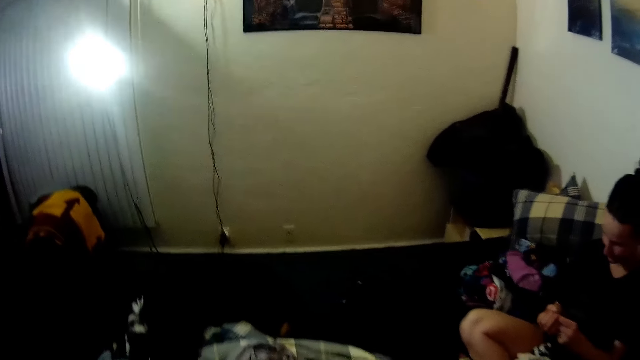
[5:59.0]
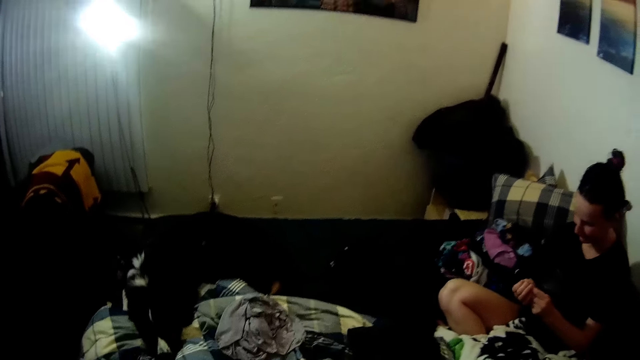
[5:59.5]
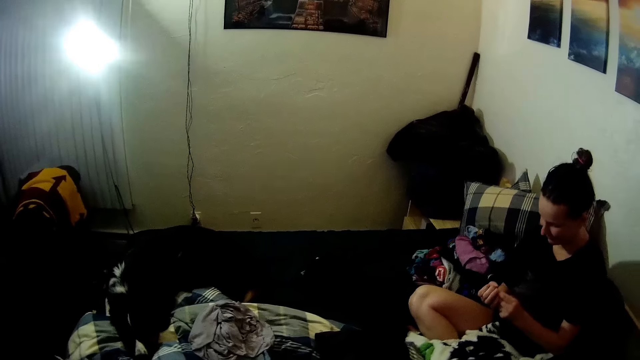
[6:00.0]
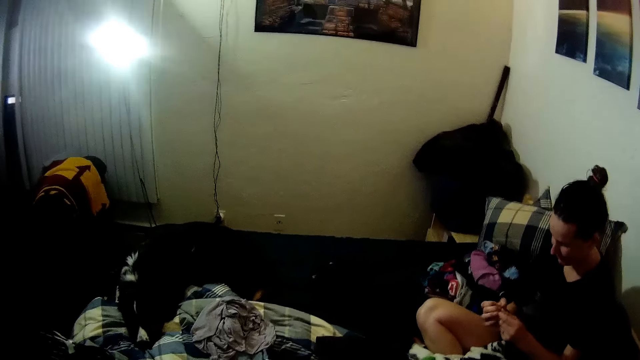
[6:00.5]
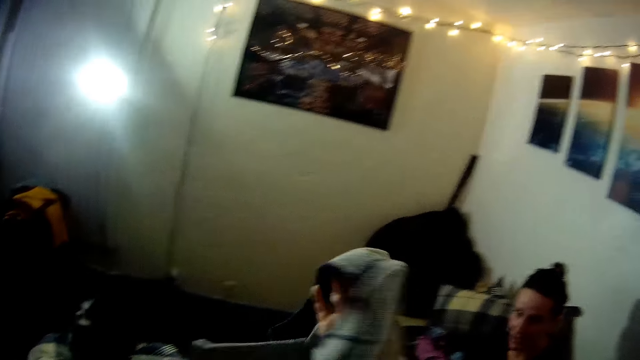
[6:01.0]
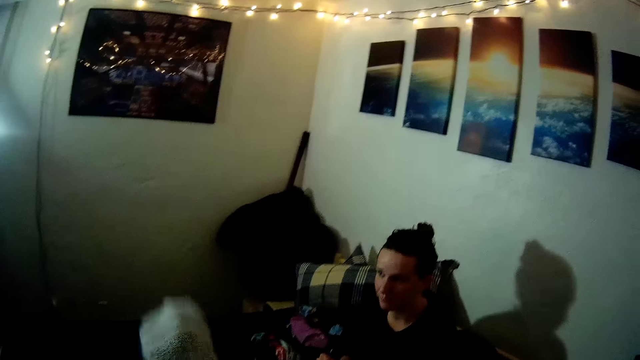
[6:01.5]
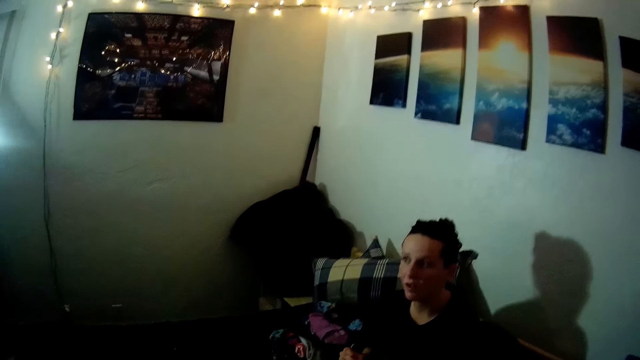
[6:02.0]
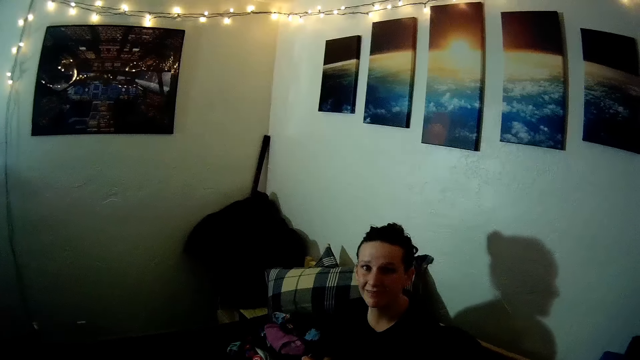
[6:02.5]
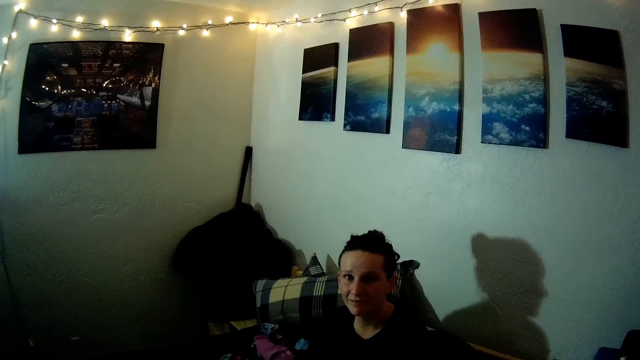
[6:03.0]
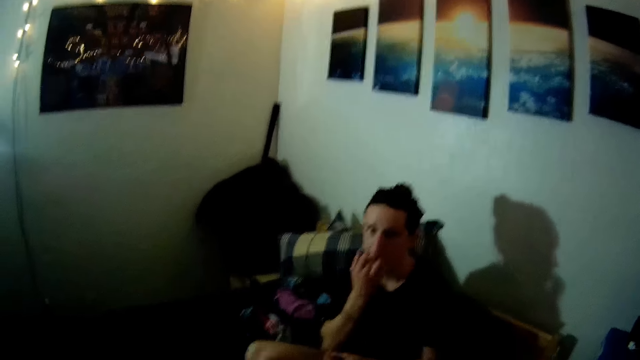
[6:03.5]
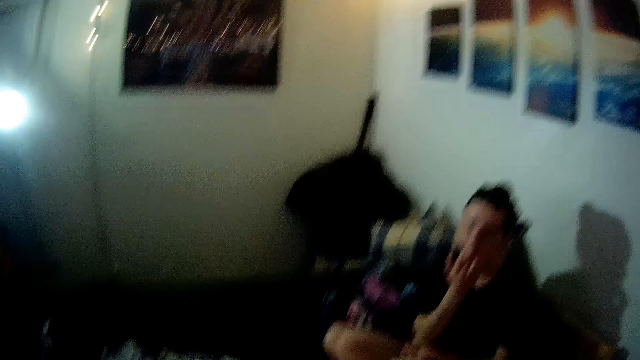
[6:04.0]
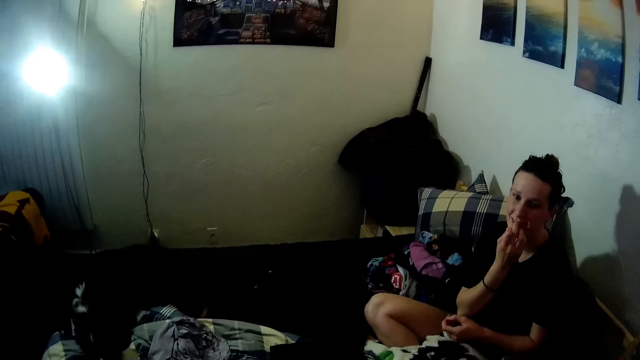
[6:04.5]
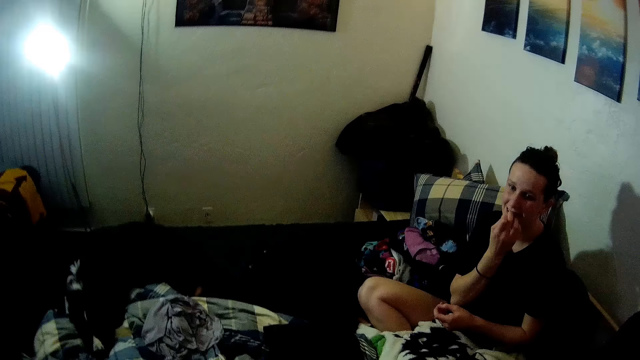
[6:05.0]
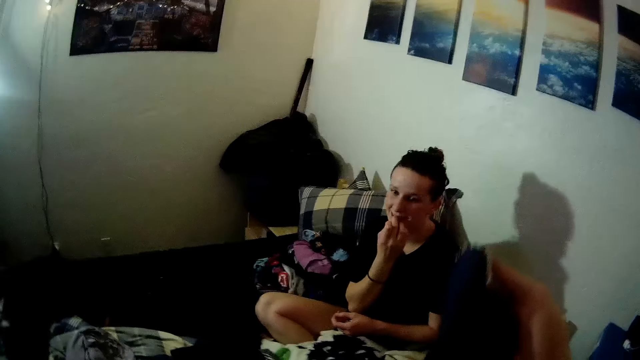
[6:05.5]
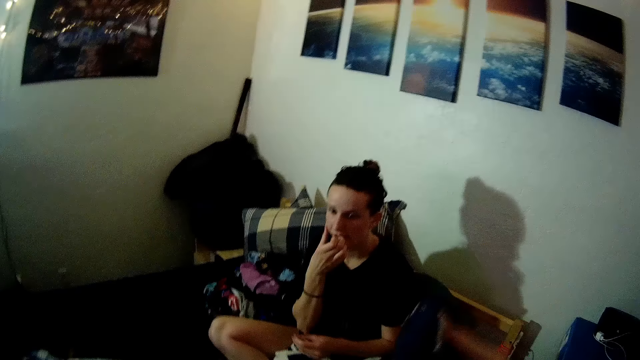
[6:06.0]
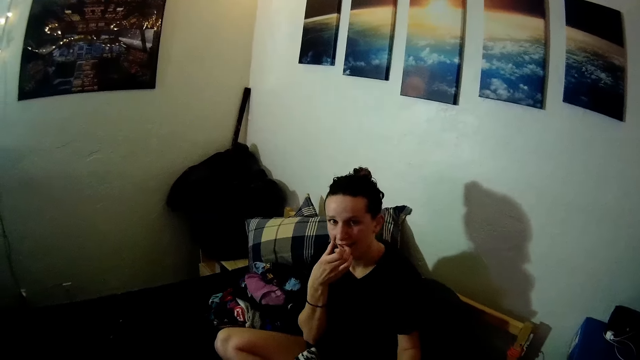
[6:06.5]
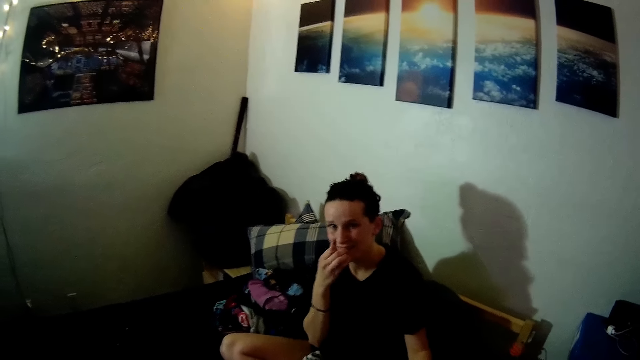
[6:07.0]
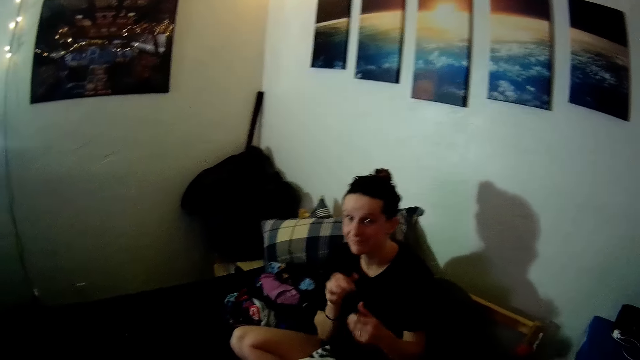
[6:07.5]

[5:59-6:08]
The camera wearer looks at a wall. A woman looks at her nails. The camera wearer picks up a cloth. The woman converses with the camera wearer. The woman bites her nails. The camera wearer folds the cloth.

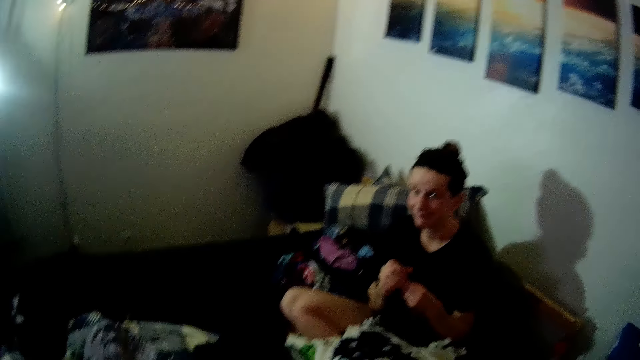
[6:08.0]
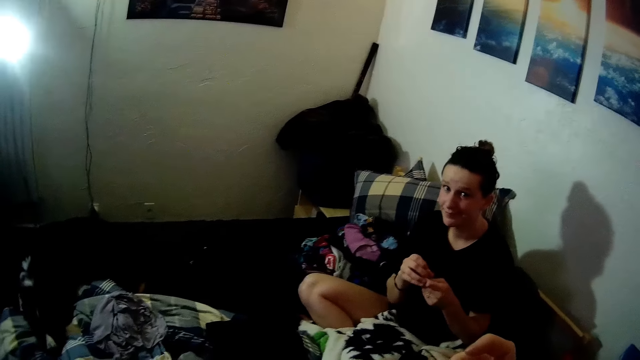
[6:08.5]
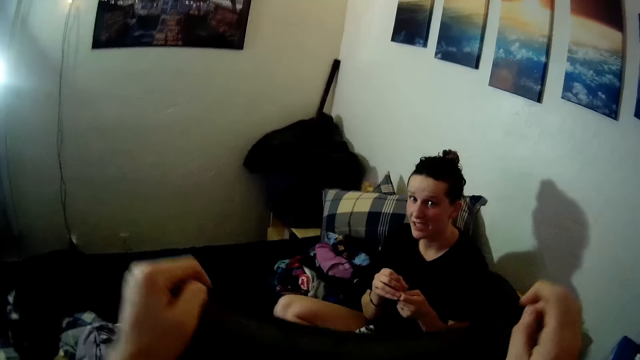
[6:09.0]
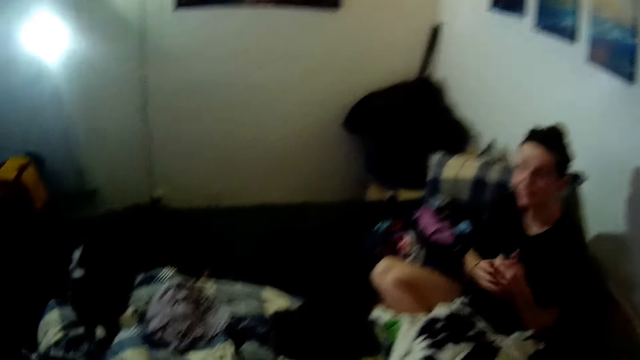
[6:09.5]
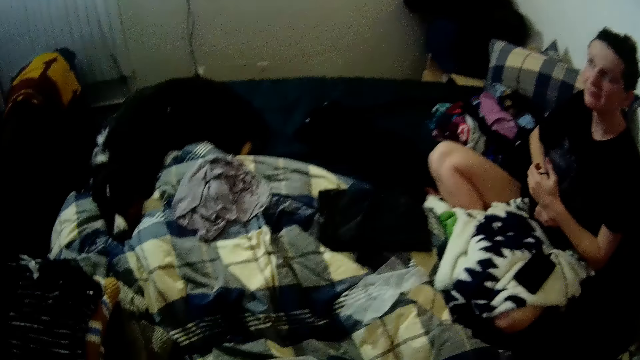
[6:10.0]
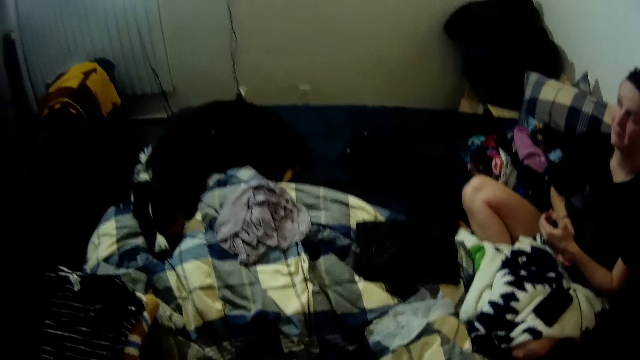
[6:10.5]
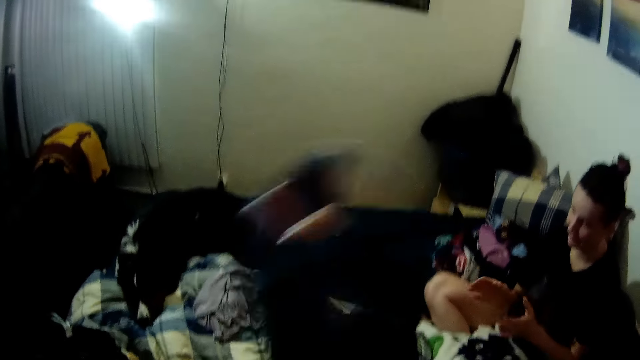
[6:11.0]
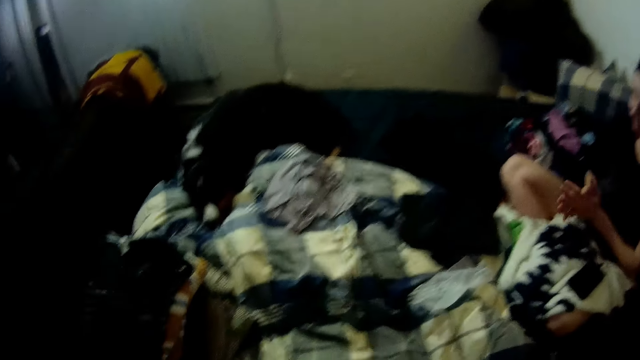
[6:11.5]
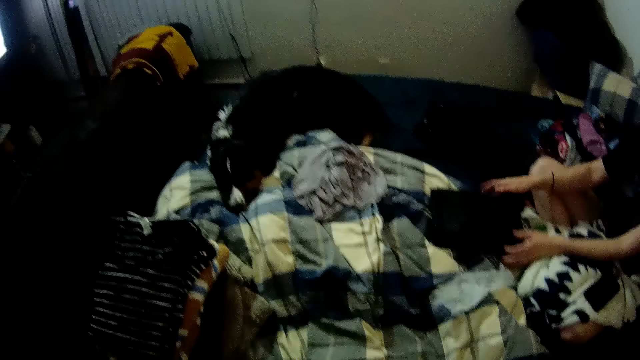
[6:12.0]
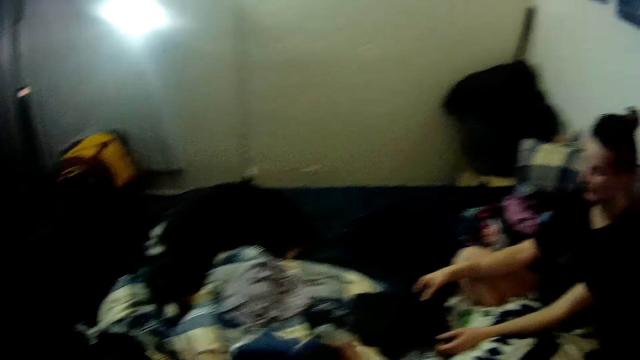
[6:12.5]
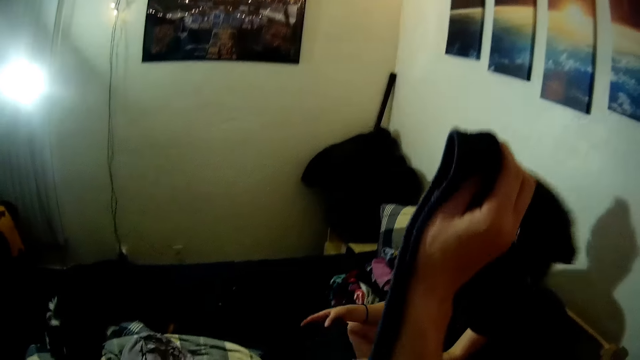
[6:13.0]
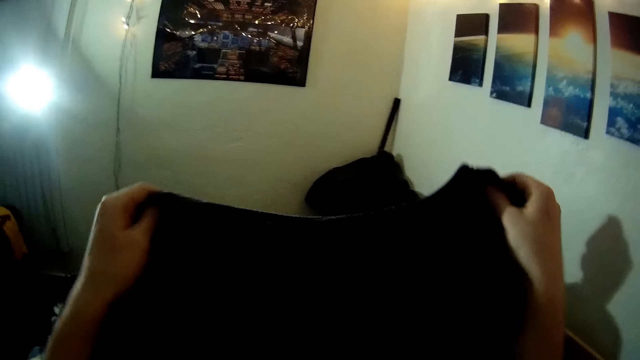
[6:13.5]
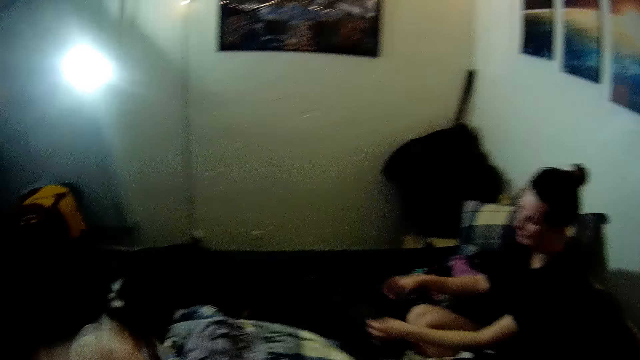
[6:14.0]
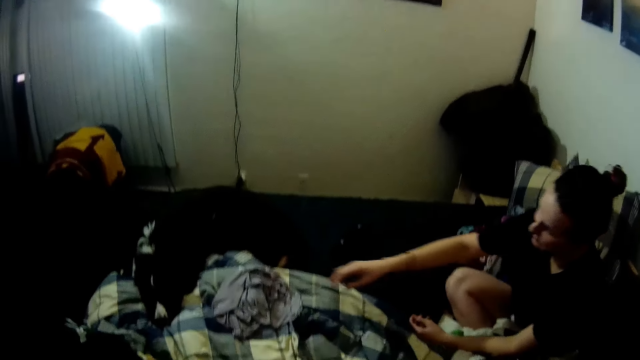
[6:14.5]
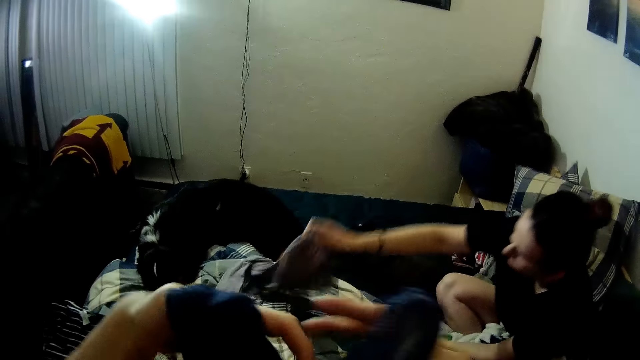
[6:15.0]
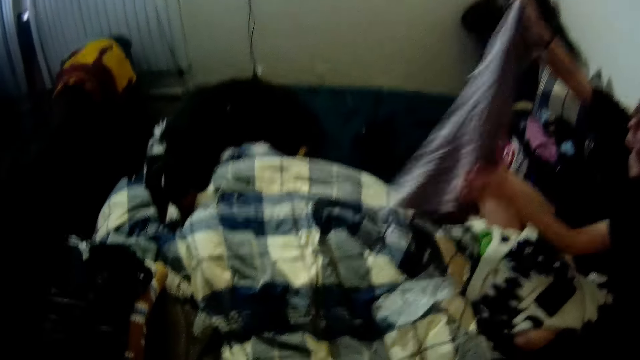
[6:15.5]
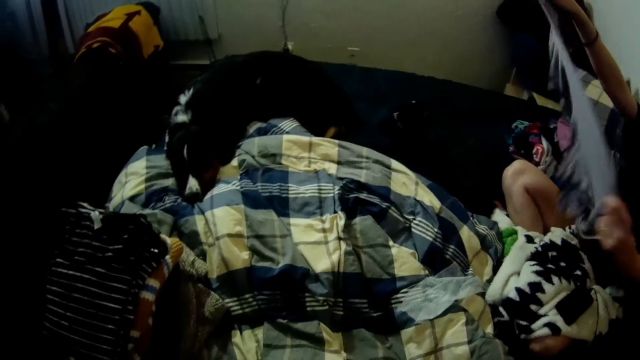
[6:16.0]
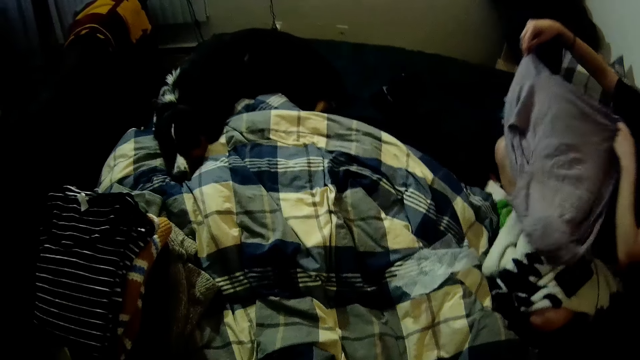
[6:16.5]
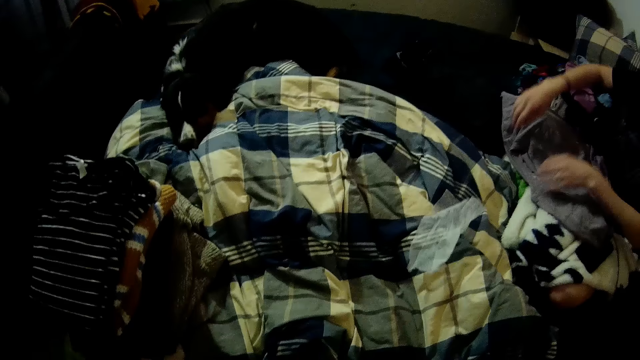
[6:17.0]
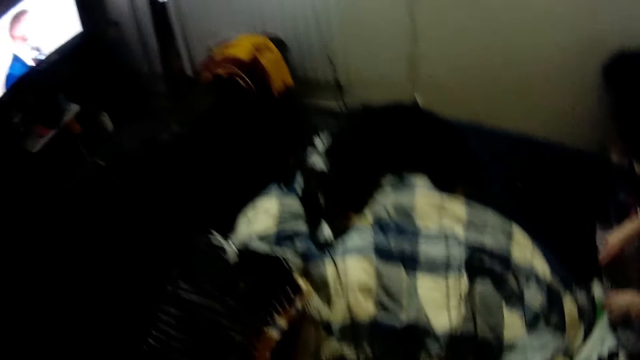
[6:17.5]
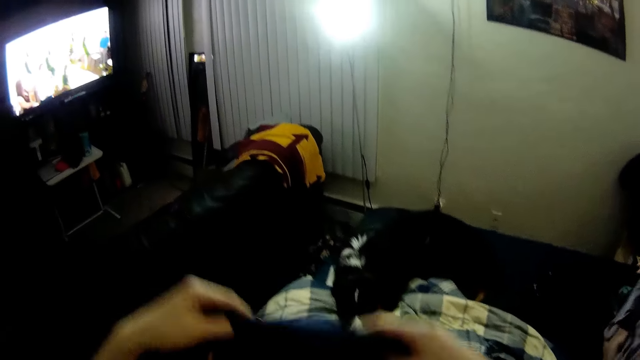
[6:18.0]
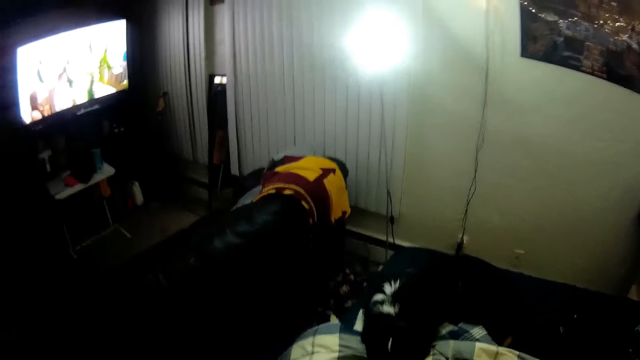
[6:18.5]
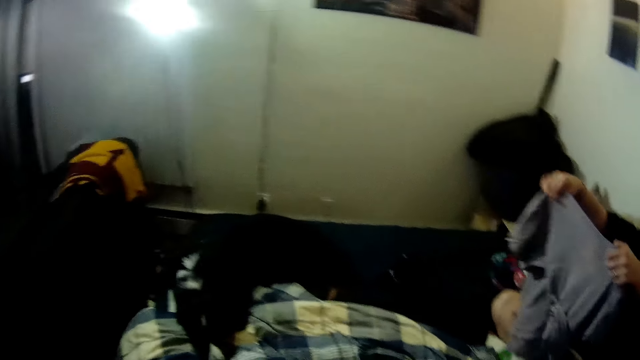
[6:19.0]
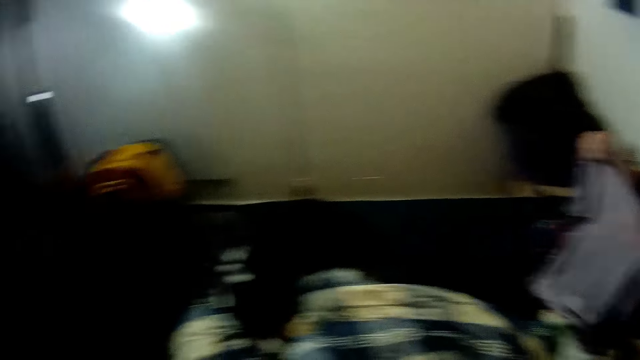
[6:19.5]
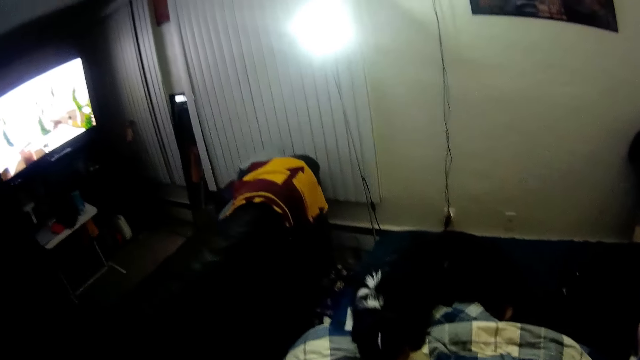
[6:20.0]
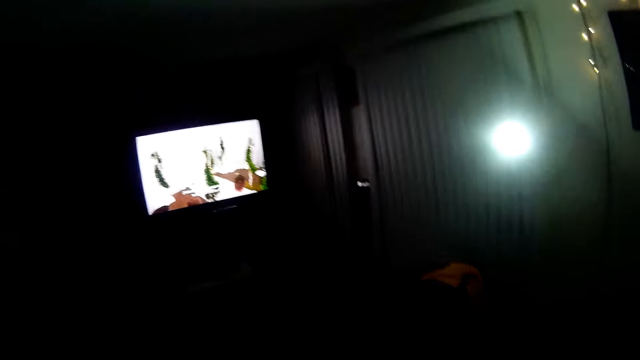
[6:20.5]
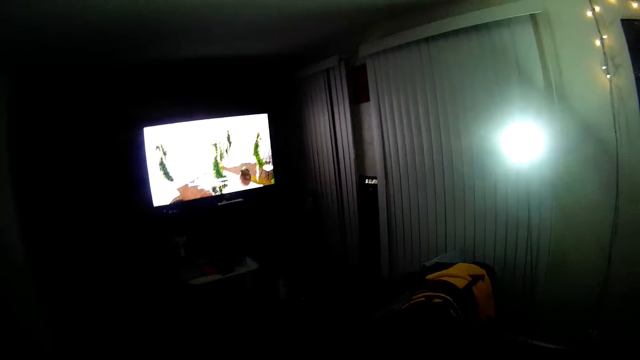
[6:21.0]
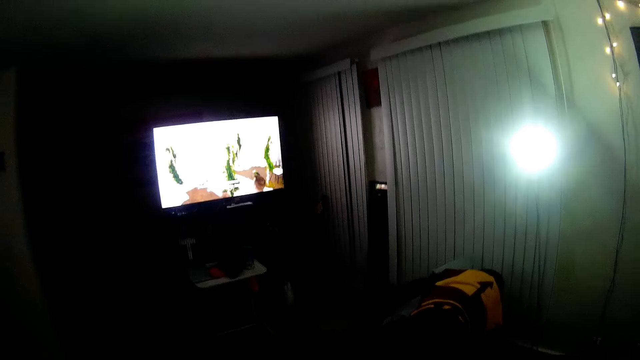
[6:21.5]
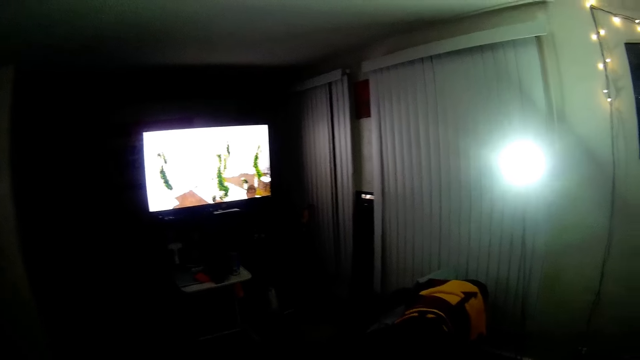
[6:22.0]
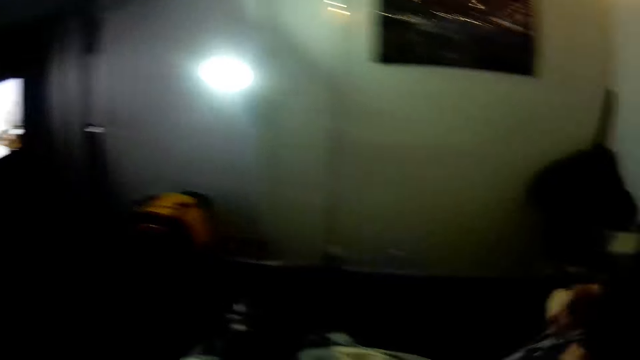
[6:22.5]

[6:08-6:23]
A woman converses with the camera wearer. The camera wearer folds the cloth. The woman picks up a cloth, puts down the cloth, picks up the cloth, puts down the cloth and picks up the cloth. The camera wearer watches a television. They look around. They put down the cloth. The woman folds the cloth. The camera wearer looks around. They watch the television.
